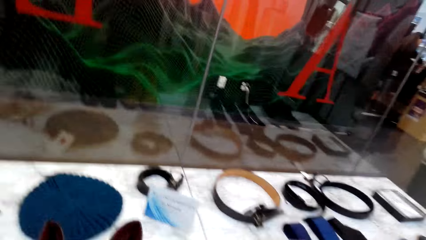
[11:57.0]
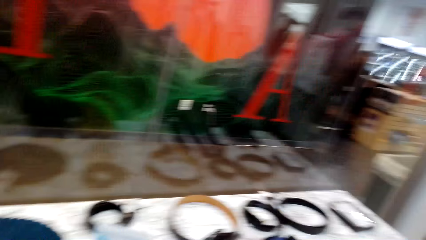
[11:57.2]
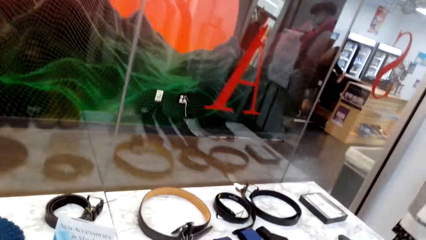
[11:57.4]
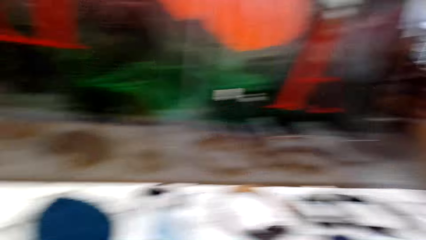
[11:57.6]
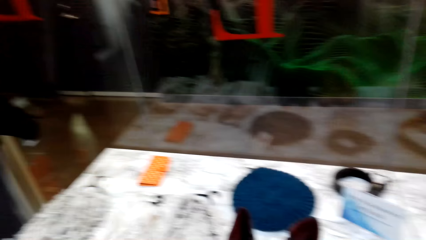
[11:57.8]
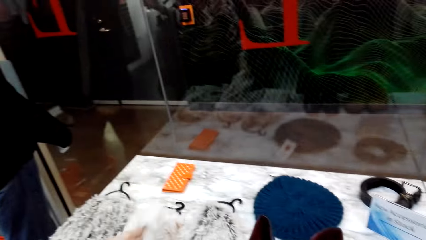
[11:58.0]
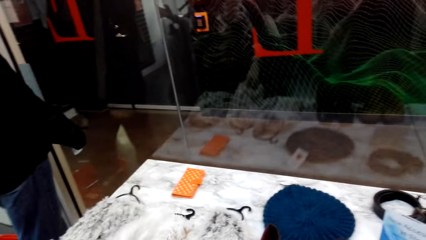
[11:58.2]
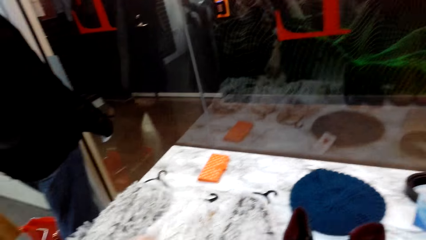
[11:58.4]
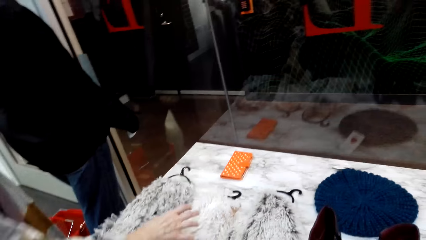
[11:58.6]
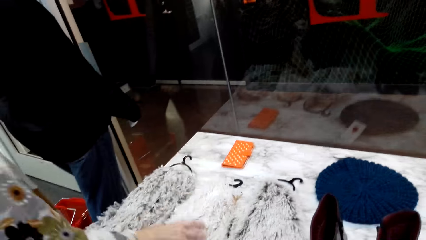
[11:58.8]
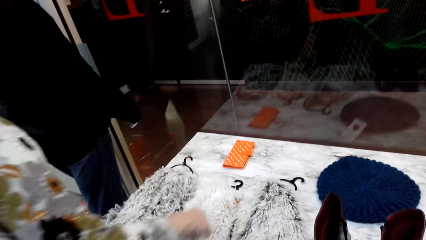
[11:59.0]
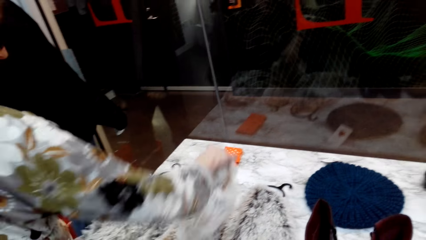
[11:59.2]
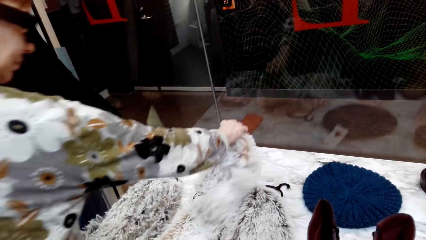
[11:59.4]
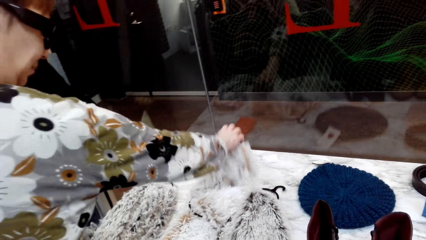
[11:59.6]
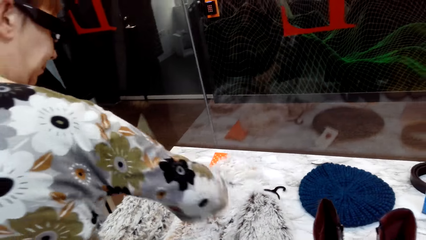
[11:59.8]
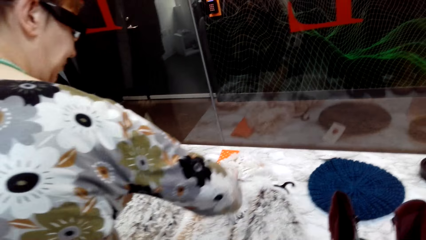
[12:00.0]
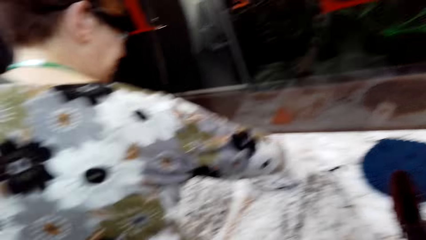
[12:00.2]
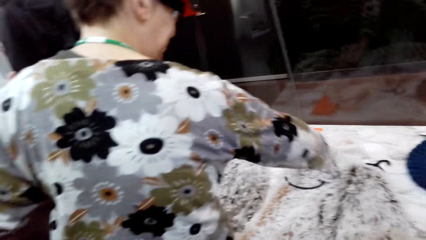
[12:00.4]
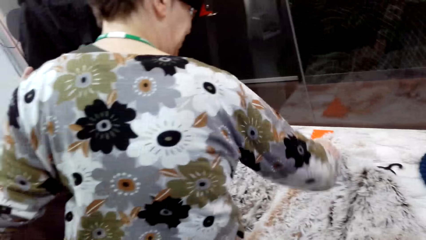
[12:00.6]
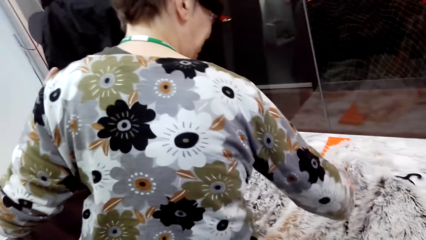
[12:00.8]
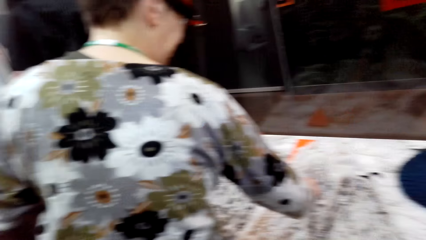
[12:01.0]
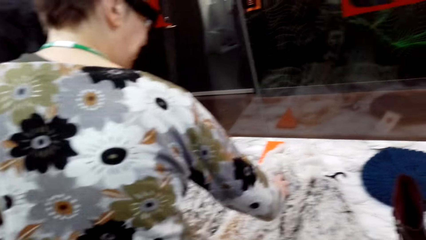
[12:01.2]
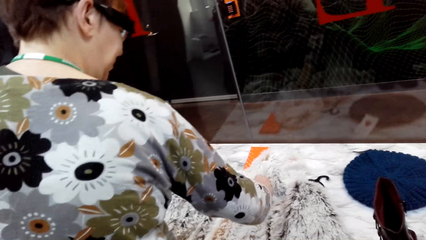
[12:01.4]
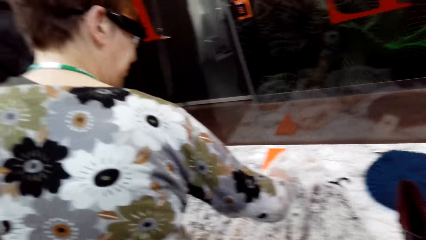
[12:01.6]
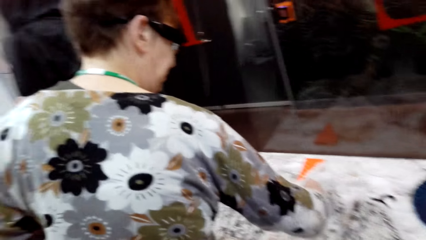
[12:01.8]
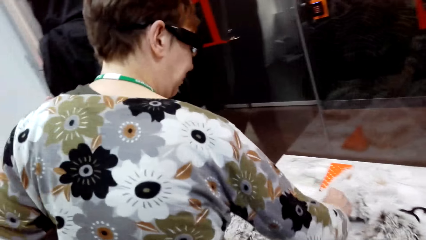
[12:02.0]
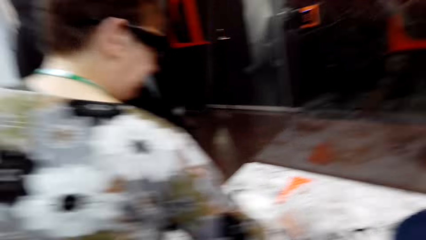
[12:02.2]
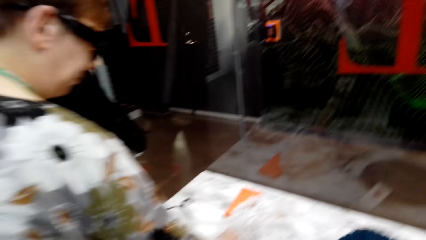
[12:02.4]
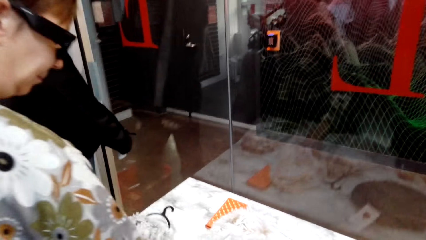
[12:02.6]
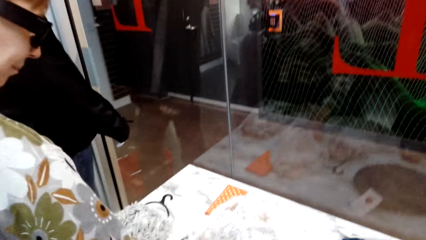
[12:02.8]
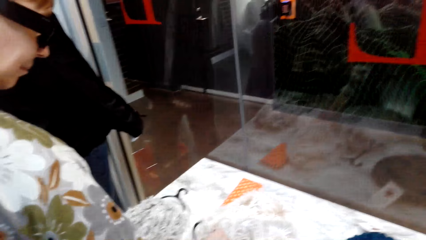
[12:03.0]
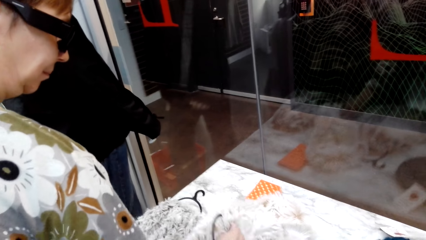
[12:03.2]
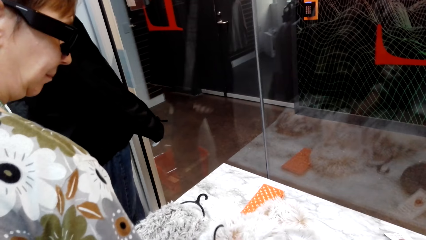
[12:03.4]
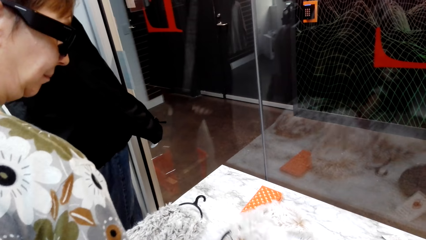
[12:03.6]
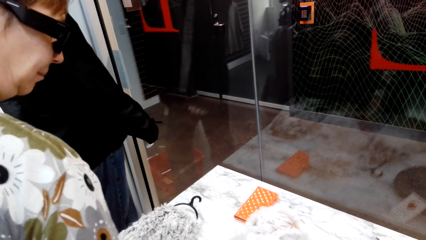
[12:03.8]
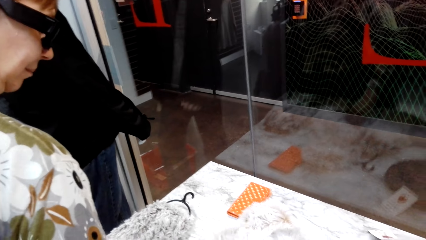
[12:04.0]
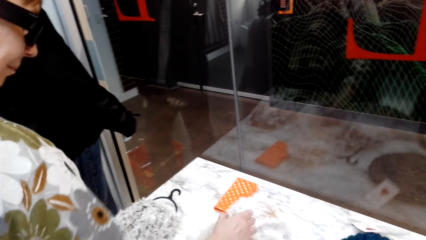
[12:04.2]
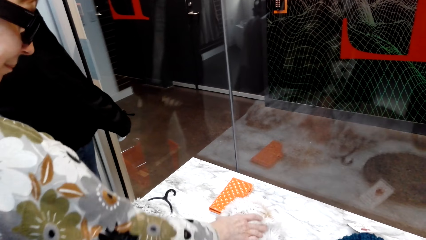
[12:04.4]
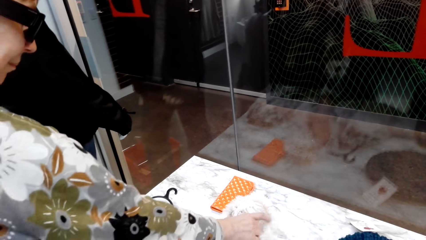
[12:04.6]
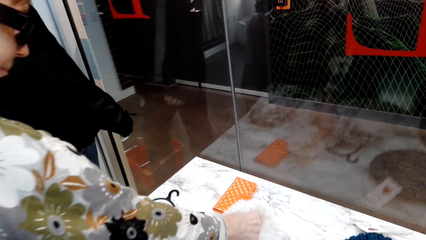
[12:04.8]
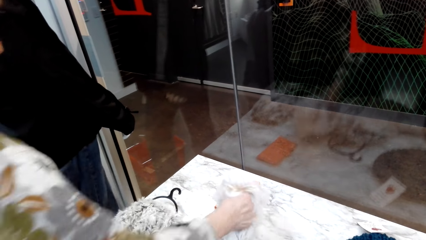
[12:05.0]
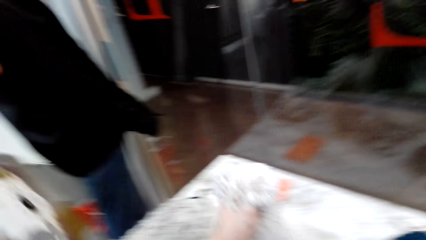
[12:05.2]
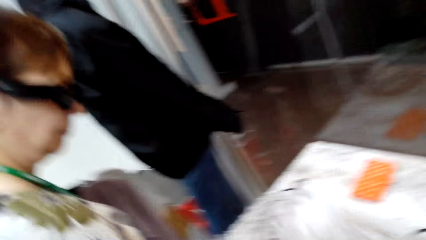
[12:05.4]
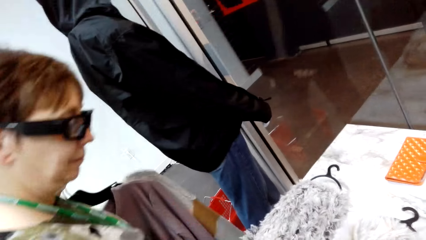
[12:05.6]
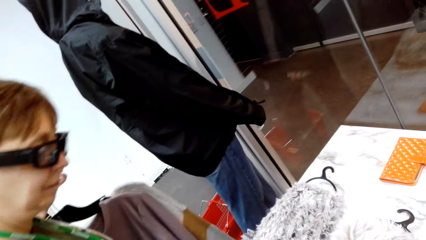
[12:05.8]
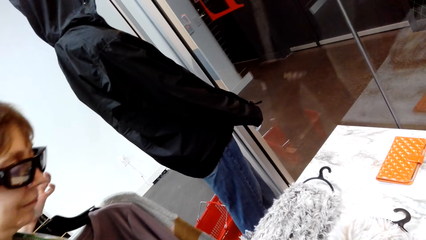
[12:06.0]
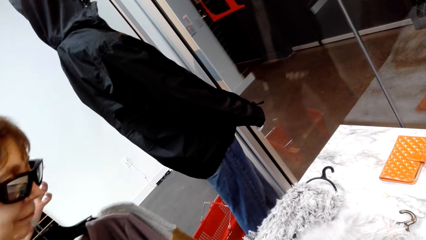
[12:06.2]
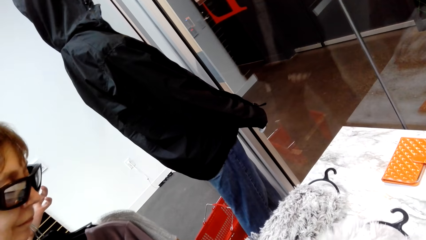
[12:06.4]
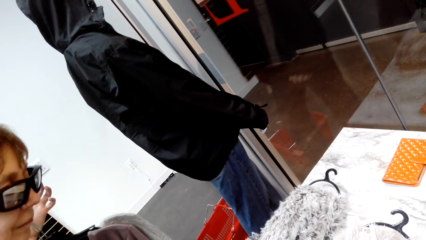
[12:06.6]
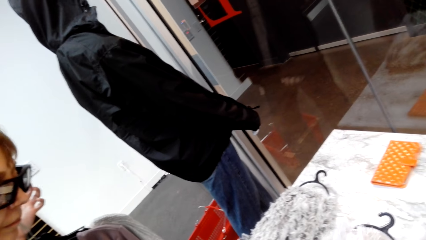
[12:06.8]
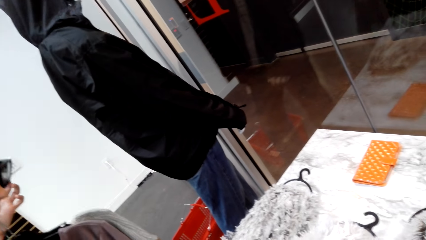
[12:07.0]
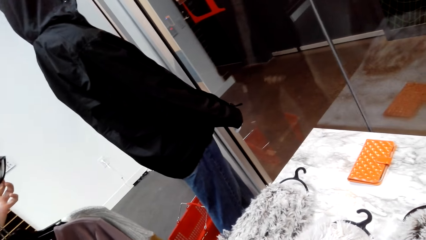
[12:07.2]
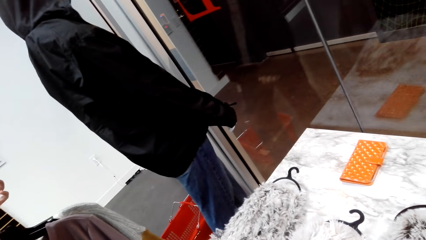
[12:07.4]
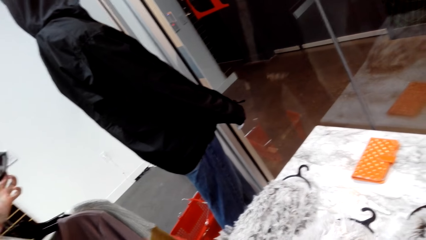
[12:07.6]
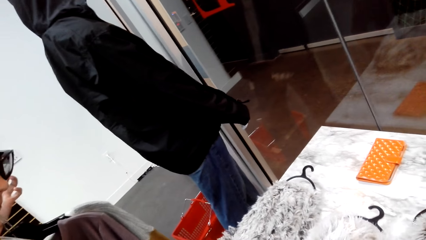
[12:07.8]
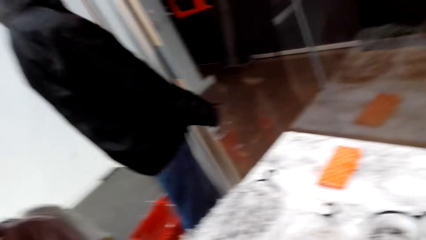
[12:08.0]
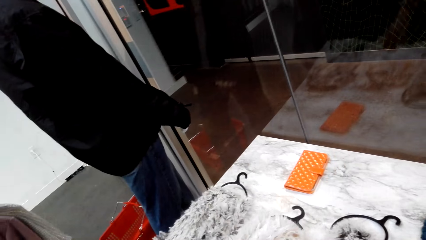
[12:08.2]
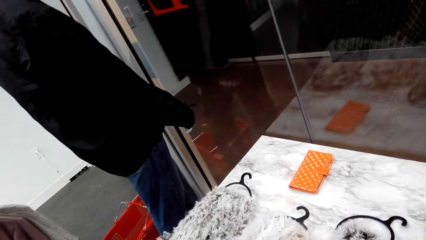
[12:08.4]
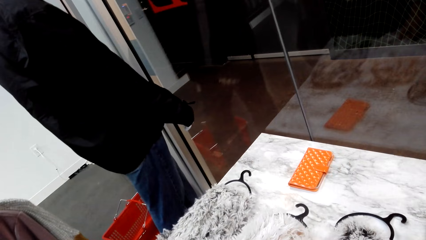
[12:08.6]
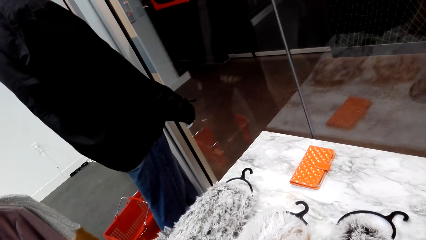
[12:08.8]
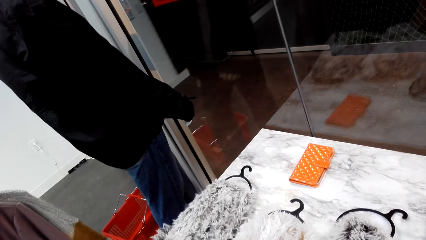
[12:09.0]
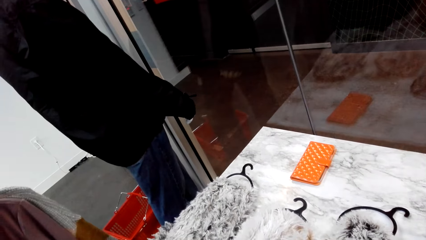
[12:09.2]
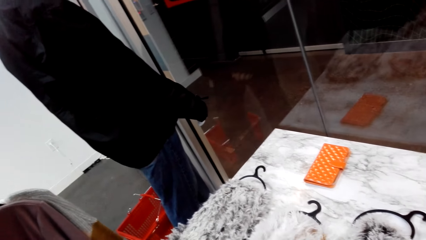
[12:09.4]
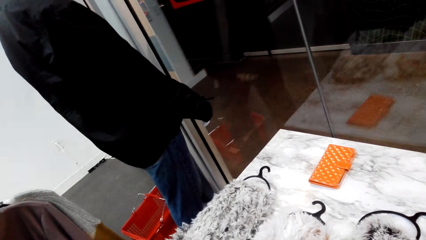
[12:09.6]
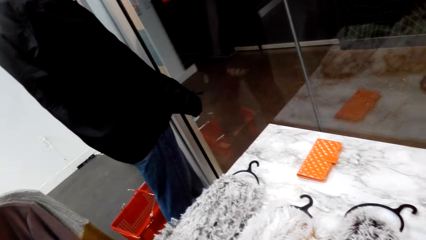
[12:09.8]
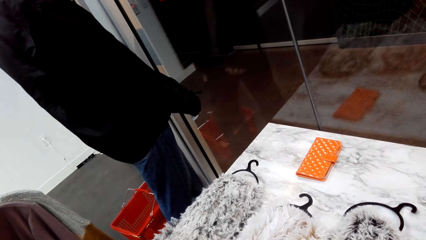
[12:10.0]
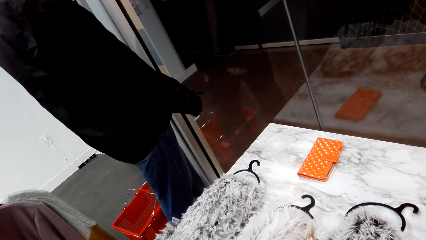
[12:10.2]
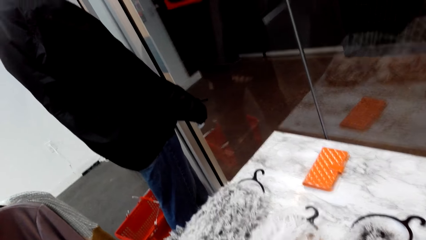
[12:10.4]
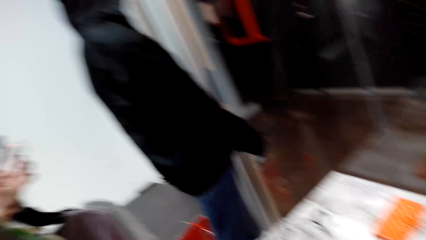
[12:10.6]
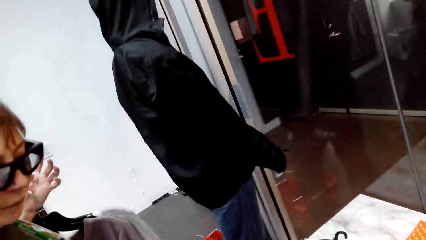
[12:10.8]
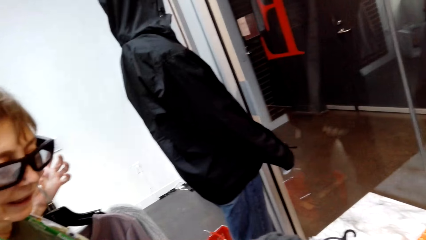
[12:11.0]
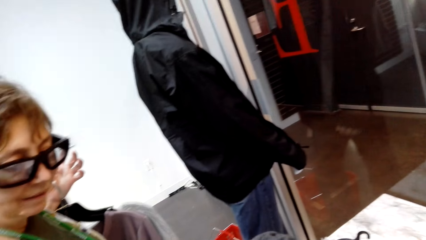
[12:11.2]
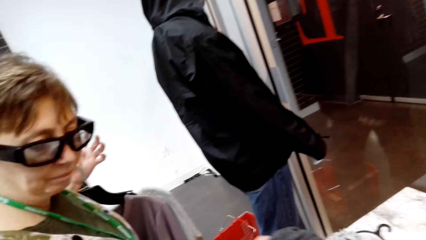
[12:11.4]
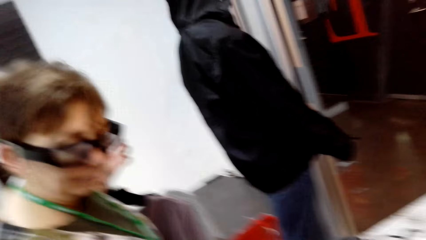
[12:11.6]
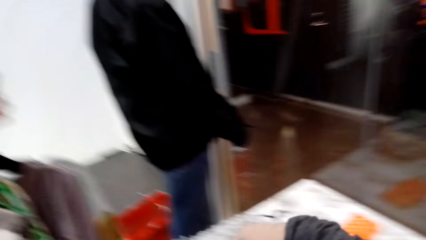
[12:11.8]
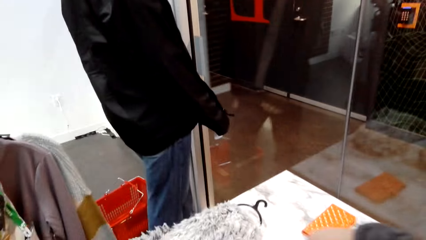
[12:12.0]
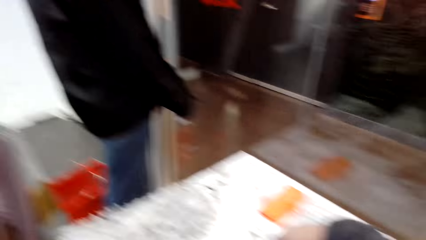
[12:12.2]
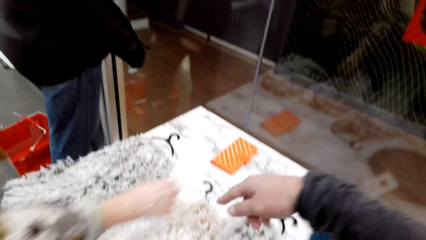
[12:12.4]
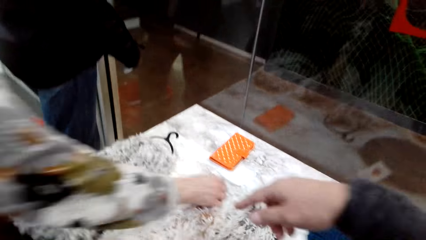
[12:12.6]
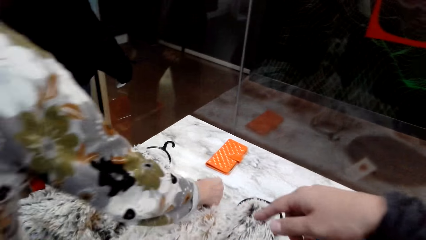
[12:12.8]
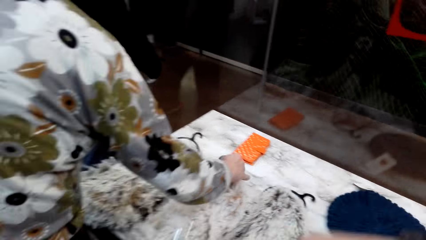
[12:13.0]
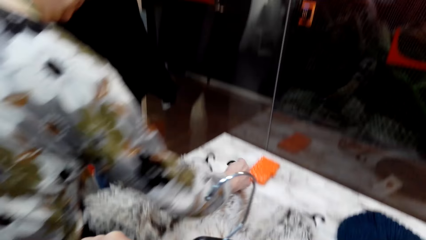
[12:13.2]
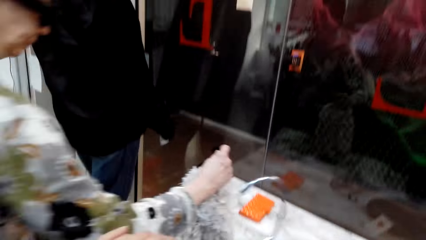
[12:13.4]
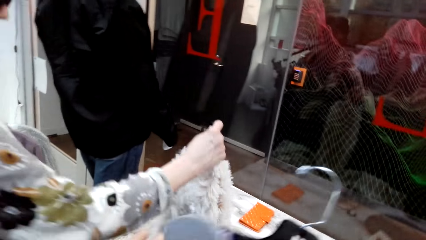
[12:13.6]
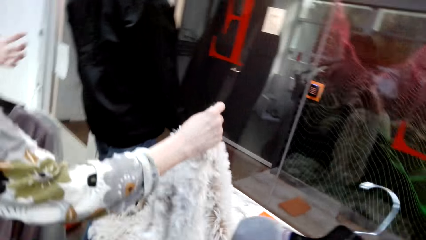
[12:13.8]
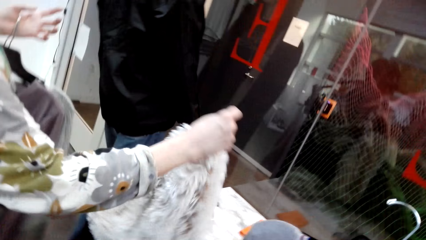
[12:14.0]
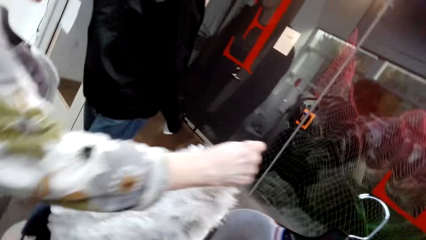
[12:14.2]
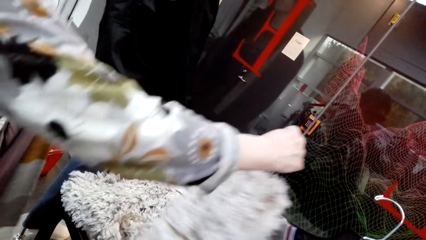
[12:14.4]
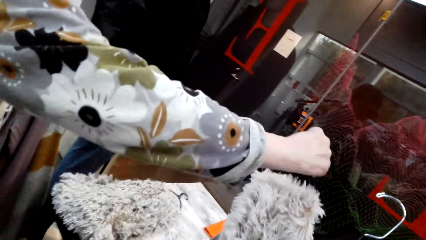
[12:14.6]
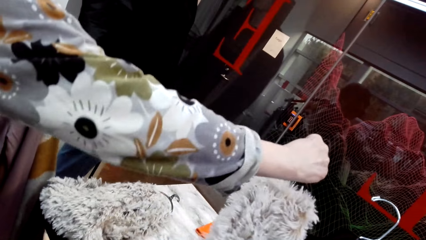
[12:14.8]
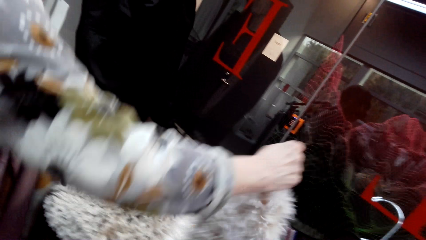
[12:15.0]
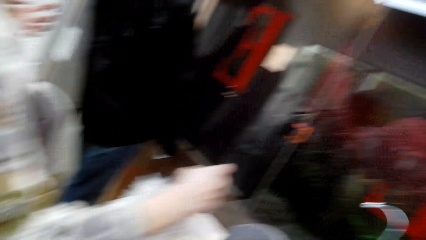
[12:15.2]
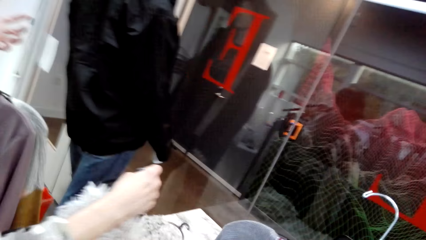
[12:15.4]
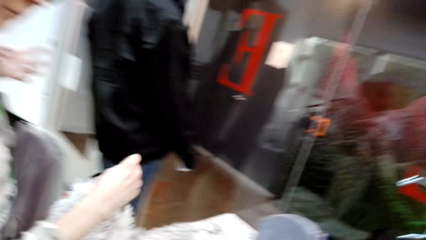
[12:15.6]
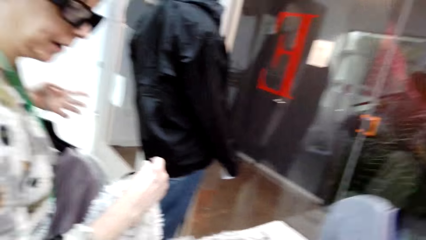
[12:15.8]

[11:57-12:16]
The camera wearer touches a scarf. A lady holds the scarf. The lady moves the scarf. The lady holds the scarf. The camera wearer moves a hand. The lady picks the scarf. The lady moves the scarf.
